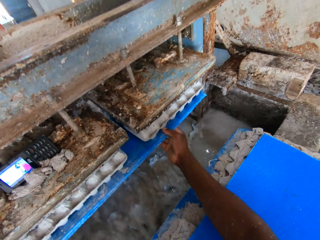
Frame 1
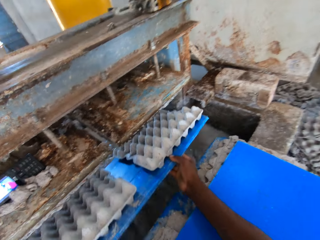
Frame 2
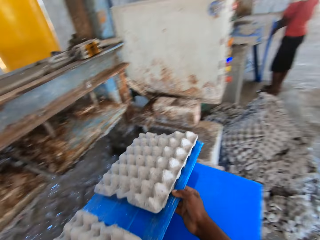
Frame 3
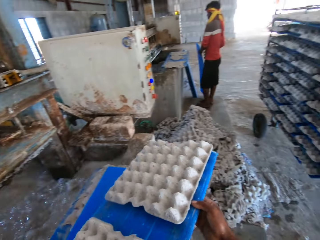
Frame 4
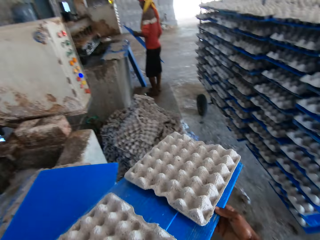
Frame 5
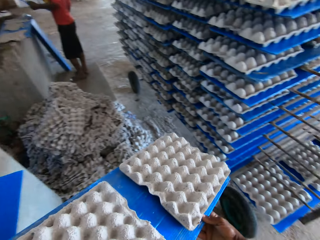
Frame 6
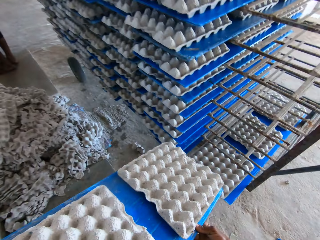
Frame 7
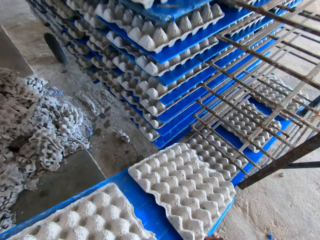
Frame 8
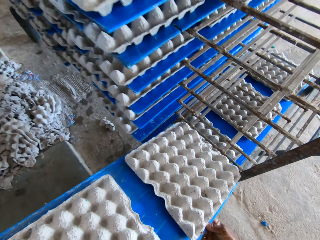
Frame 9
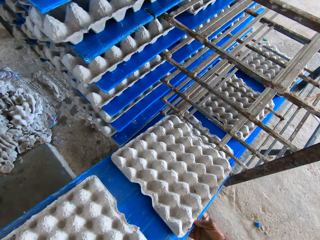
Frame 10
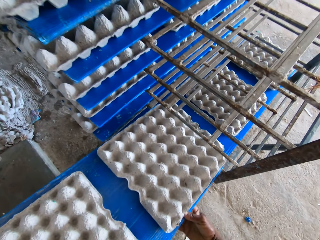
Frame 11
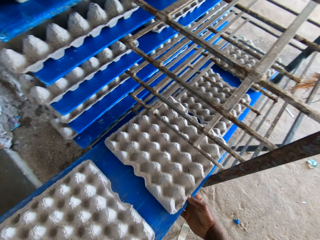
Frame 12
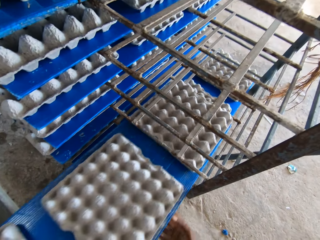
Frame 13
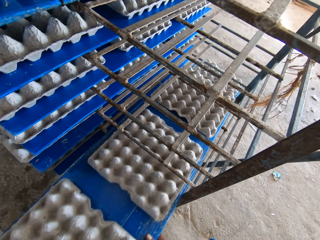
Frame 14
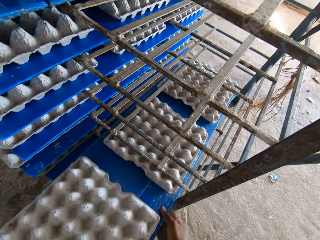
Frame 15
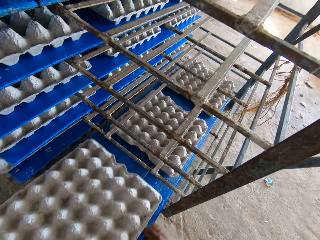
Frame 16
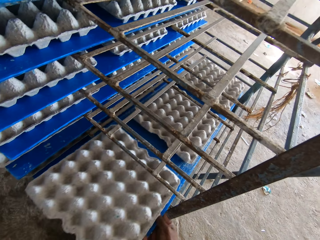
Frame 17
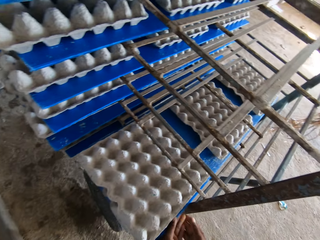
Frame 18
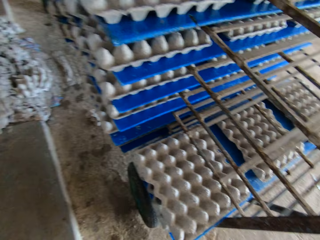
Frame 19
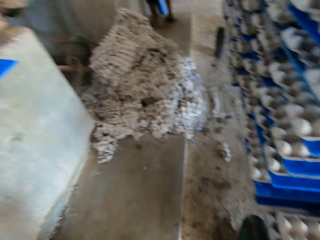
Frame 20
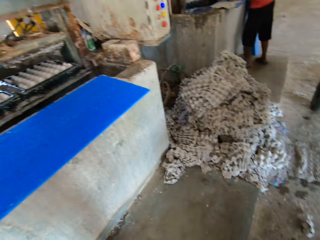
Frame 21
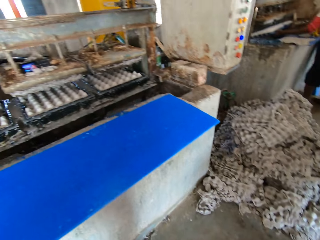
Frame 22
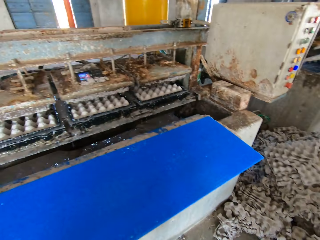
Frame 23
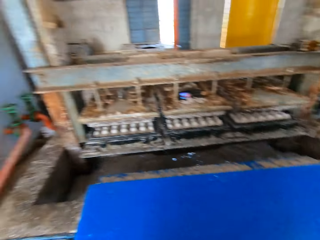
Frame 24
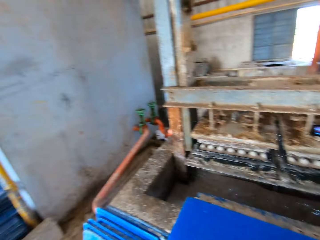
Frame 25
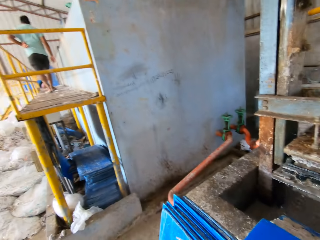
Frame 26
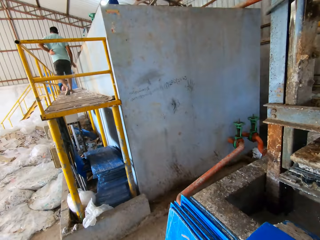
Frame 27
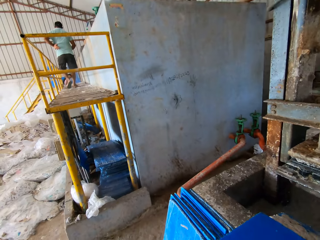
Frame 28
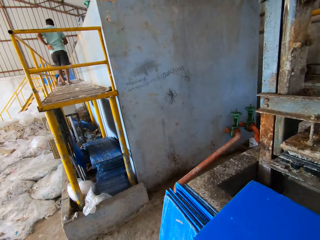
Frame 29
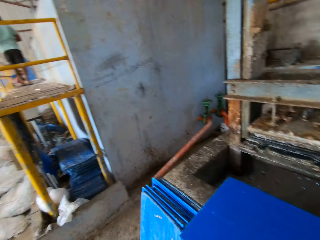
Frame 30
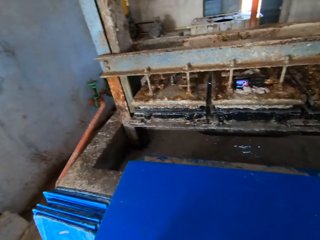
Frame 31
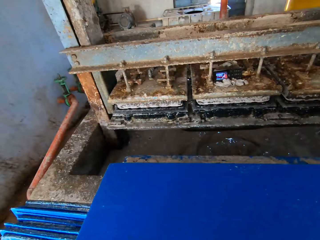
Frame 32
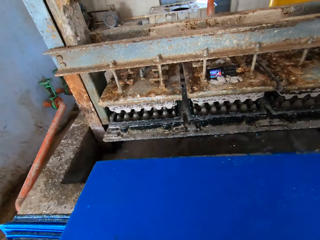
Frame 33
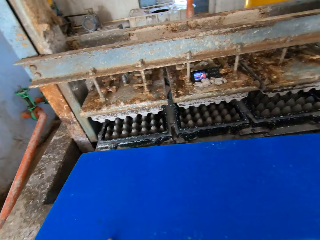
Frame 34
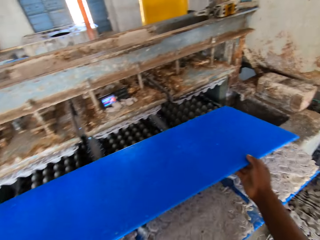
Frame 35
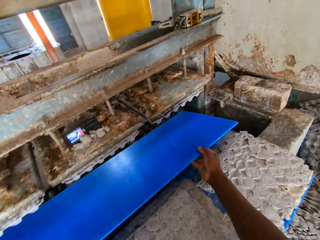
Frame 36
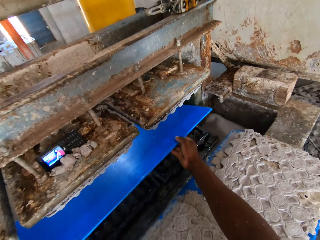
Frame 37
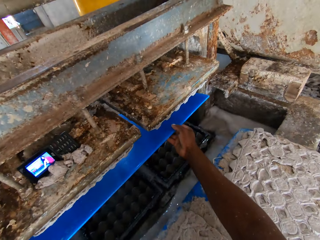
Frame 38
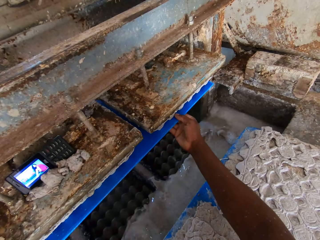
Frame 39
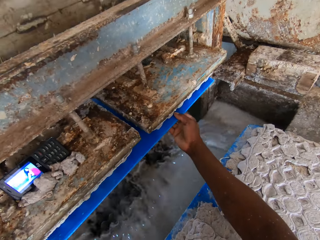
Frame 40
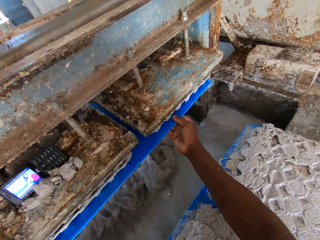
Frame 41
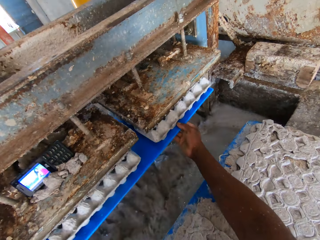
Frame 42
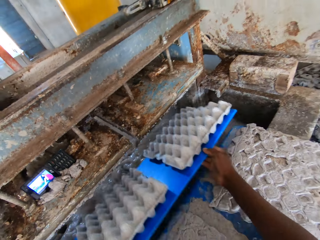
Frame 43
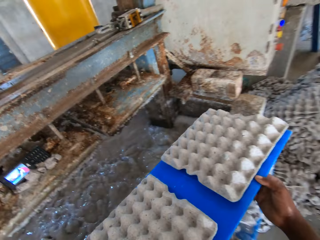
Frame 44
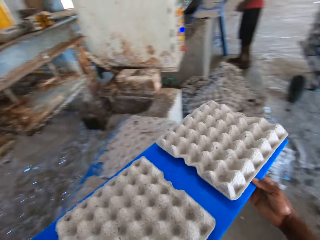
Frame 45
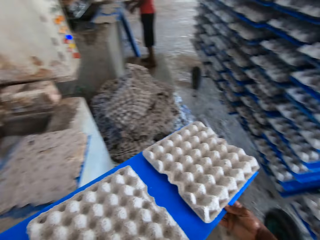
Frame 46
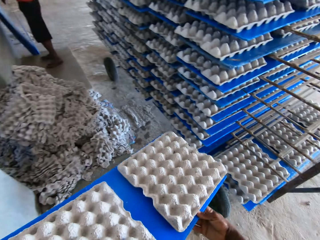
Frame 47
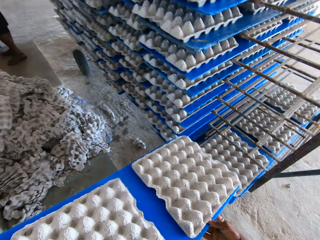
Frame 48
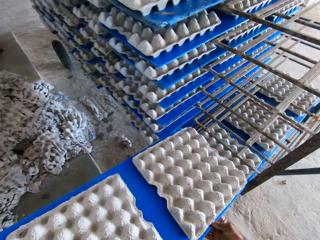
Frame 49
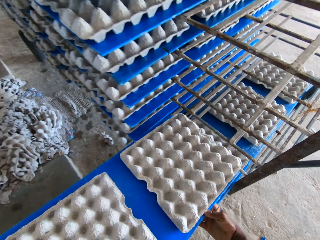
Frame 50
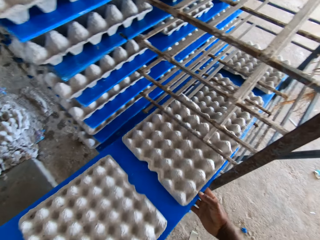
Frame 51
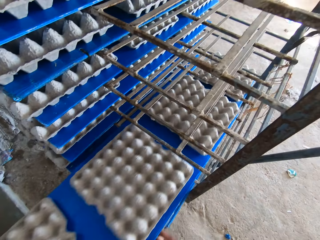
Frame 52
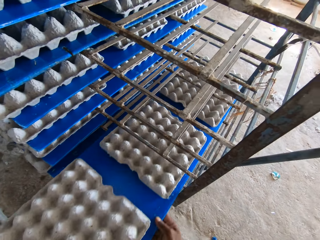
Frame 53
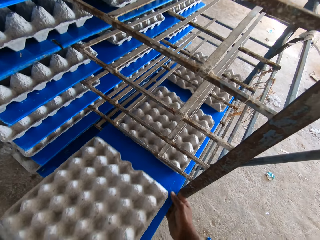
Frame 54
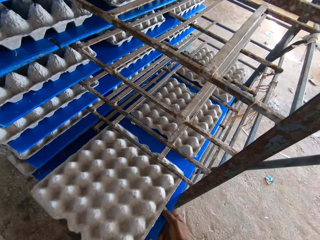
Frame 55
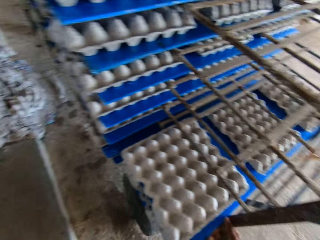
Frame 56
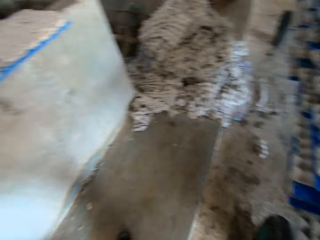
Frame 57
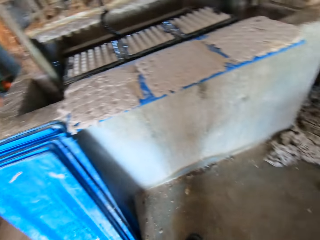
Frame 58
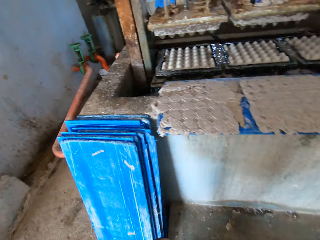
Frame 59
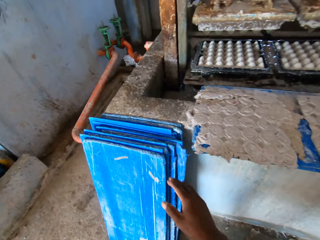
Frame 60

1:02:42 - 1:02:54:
The camera wearer brings out some crates from the crate molder with the tray in both hands. A man holds a tray on the floor with his left hand. The man holds the tray with both hands and picks the tray from the floor with both hands. The camera wearer places the tray of crates in the crate rack with both hands. The man holds the tray under the crate molder with both hands. The camera wearer holds a board. They pick a tray from the pavement with both hands. They place the tray under the crate molder with both hands. They collect egg trays. They bring out some crates from the crate molder with the tray in both hands. They place the tray of crates in the crate rack with both hands.

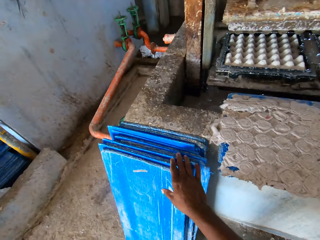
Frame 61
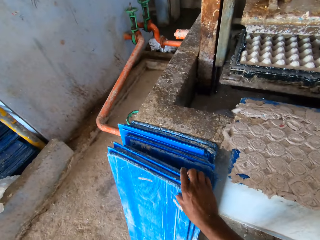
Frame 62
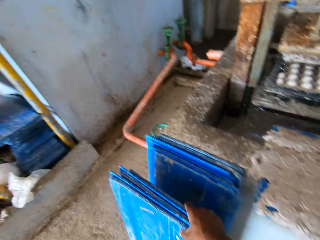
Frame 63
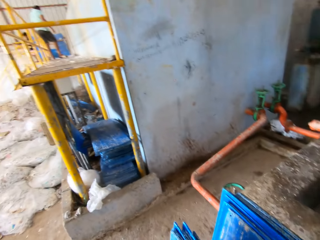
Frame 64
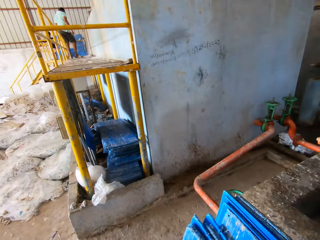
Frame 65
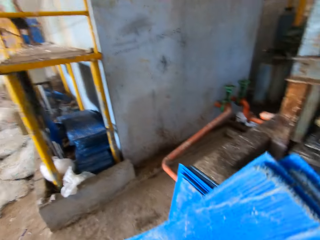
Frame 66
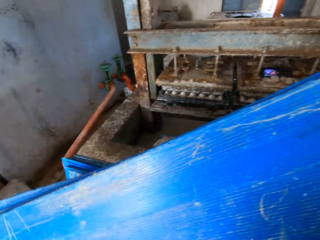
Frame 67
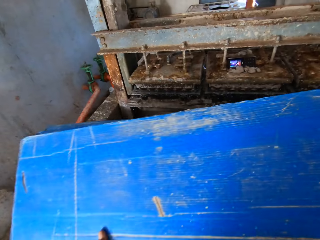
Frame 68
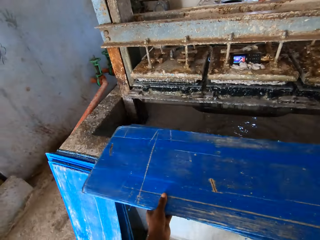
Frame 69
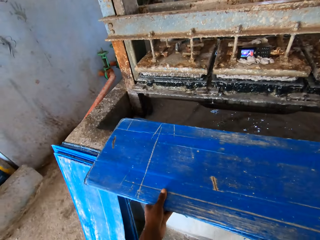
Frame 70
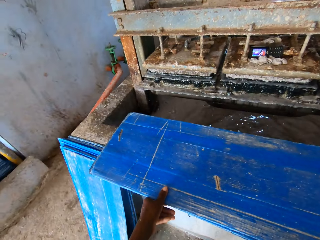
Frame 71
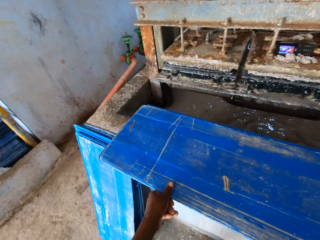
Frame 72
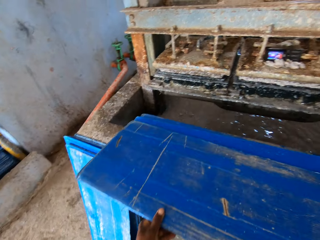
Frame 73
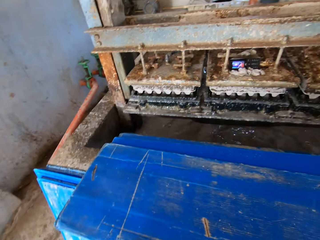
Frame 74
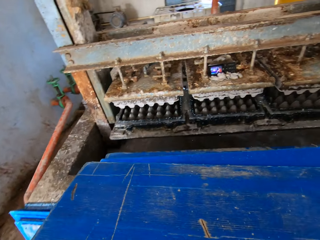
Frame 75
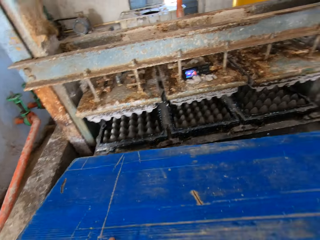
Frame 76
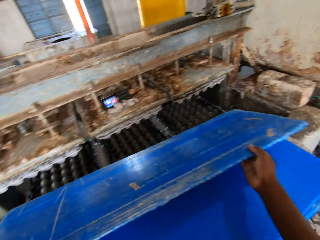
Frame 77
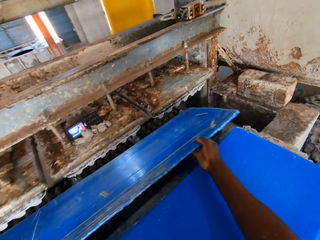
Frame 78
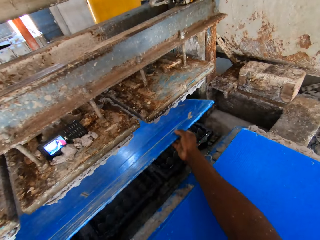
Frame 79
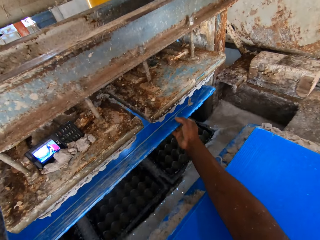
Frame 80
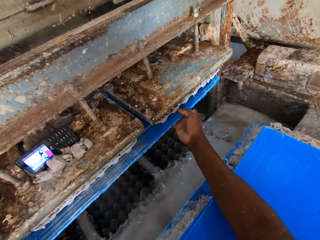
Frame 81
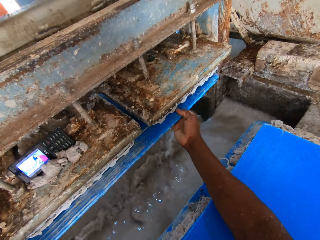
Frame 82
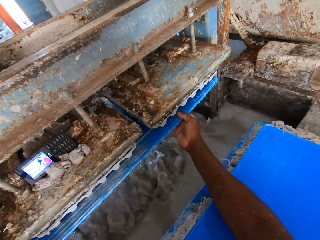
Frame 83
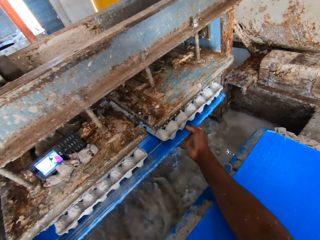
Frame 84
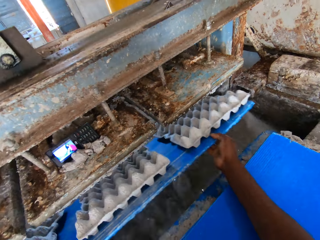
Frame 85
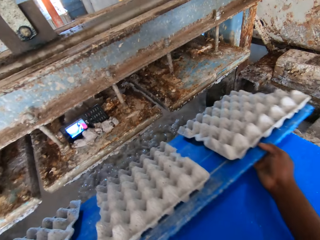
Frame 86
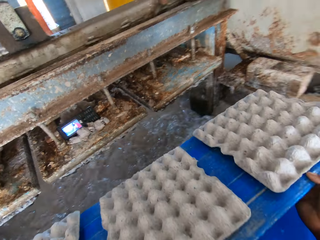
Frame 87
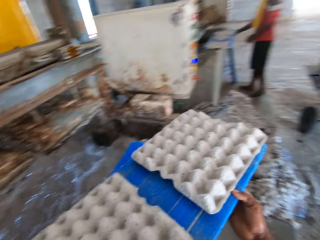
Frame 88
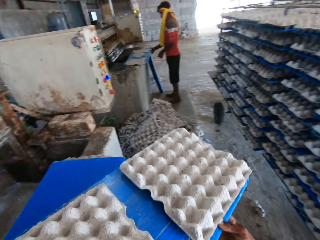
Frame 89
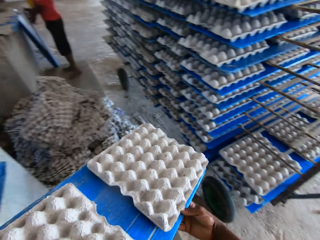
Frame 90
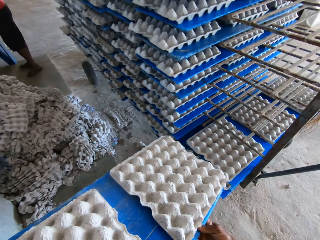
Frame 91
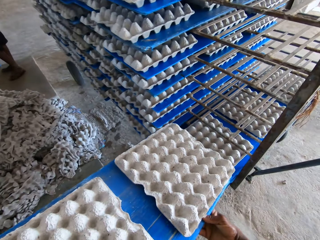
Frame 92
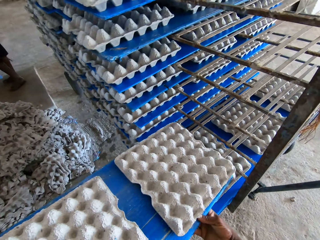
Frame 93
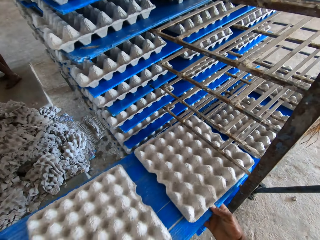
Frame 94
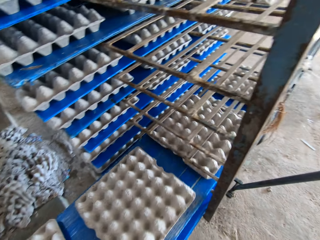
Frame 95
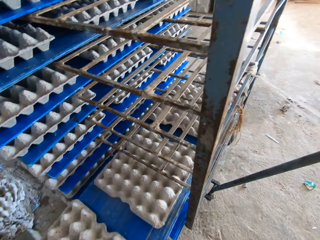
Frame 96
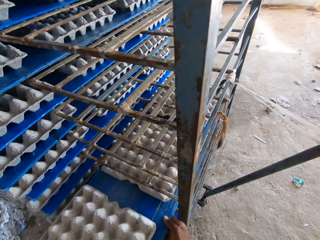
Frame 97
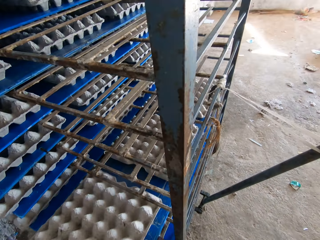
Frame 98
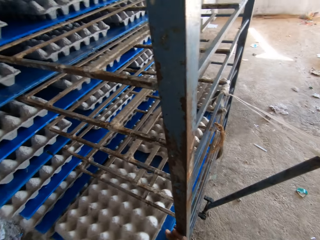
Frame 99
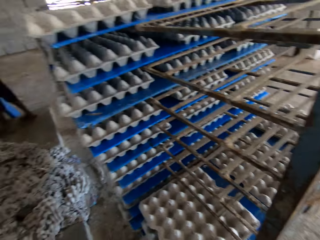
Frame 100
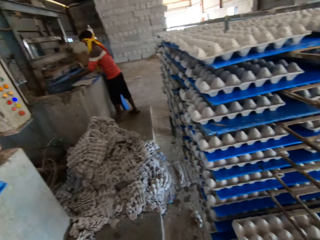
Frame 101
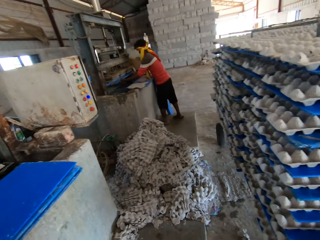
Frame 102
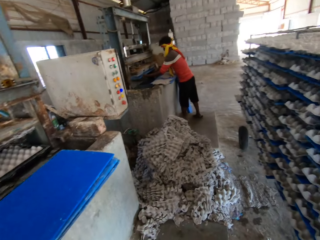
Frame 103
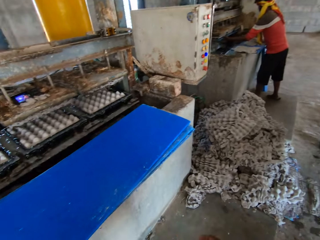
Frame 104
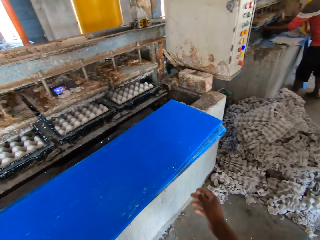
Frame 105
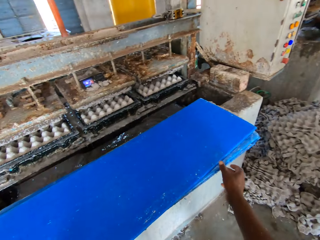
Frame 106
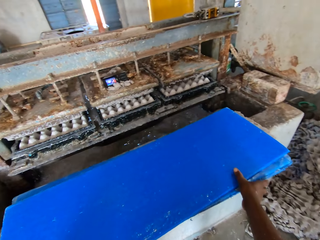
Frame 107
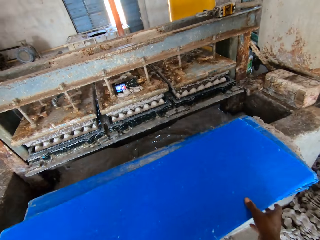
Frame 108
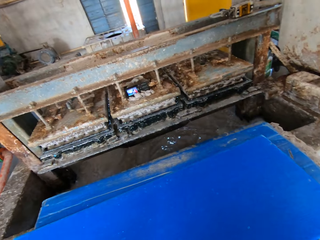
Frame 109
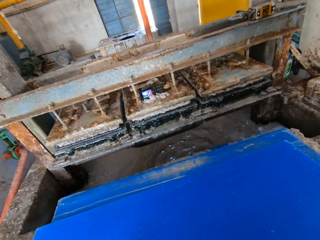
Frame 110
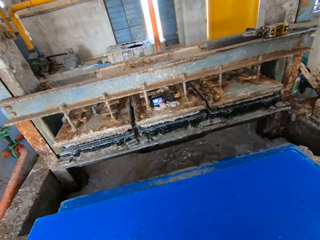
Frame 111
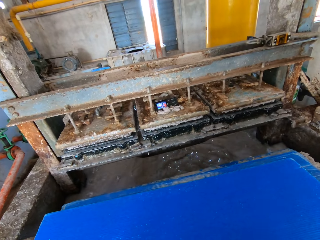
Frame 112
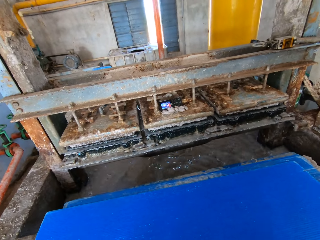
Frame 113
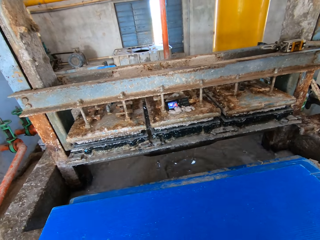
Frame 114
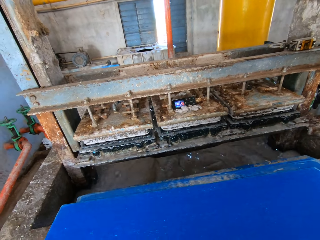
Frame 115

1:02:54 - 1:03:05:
The camera wearer holds some trays on the floor with his right hand. He picks the trays from the floor with his right hand. He holds the trays with both hands. He places the trays on the pavement of the crate molder with both hands. He picks a tray from the pavement with both hands. He places the tray under the crate molder with both hands. He collects egg trays. He brings out some crates from the crate molder with the tray in both hands. He places the tray of crates in the crate rack with both hands. A man holds a tray under the crate molder with both hands. The camera wearer picks a board. He holds a tray on the pavement with his right hand. He holds the tray on the pavement with both hands and moves the tray on the pavement with both hands.
